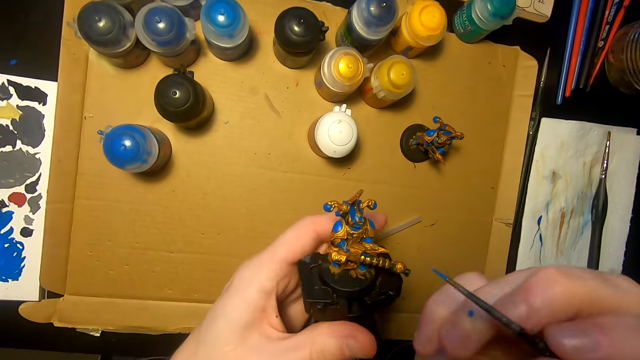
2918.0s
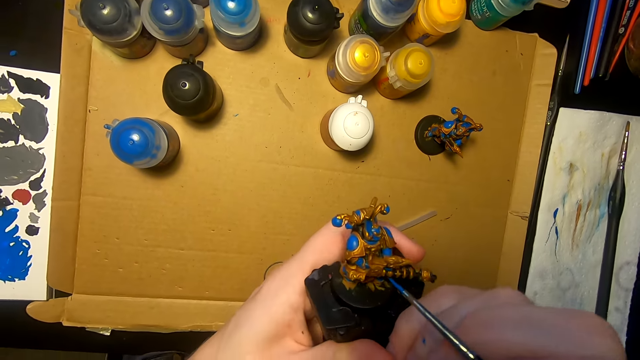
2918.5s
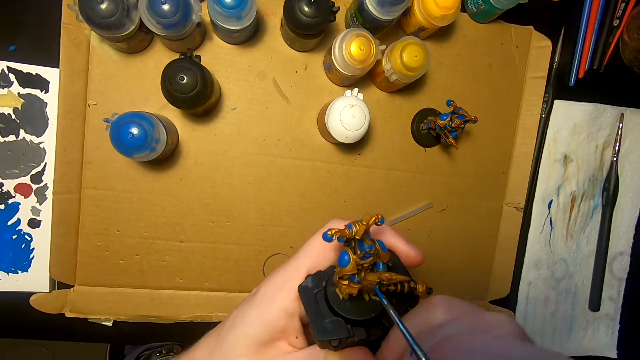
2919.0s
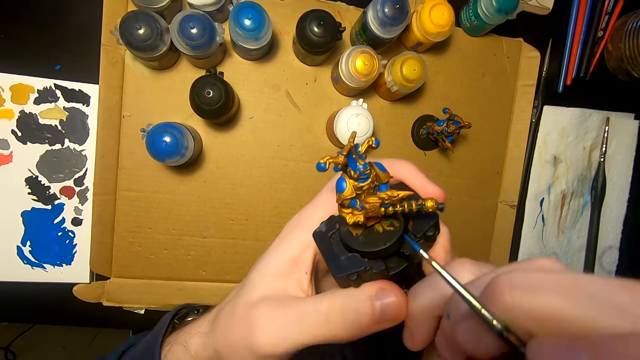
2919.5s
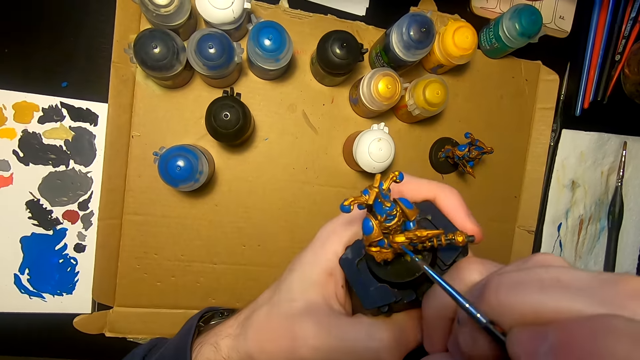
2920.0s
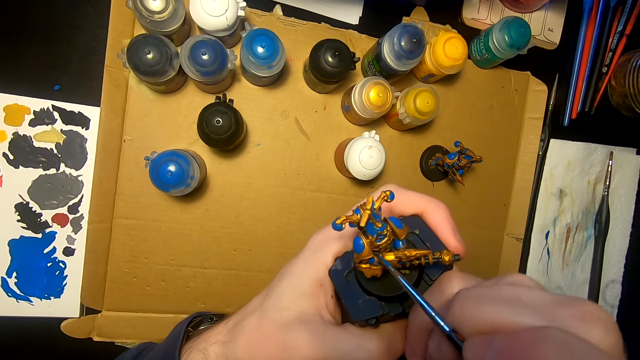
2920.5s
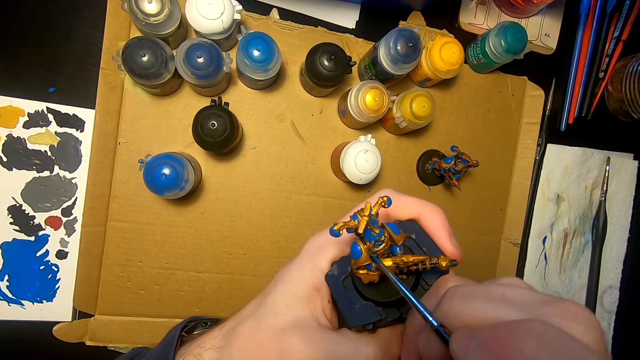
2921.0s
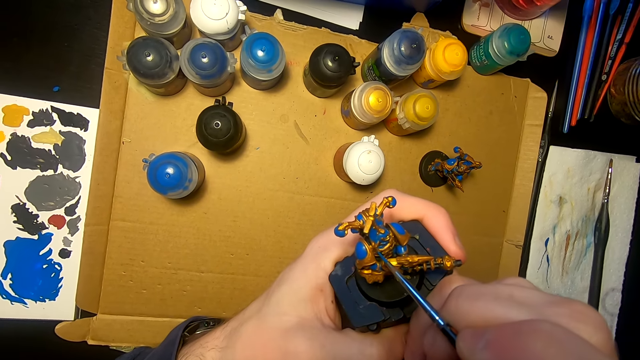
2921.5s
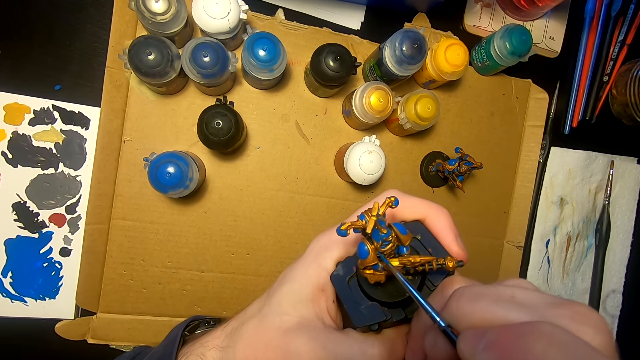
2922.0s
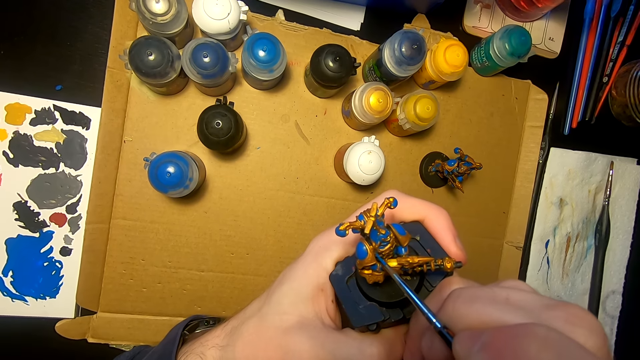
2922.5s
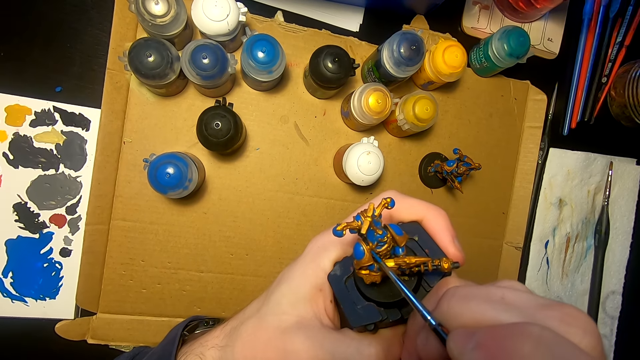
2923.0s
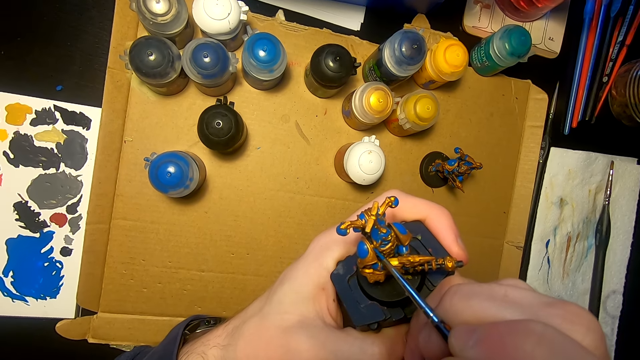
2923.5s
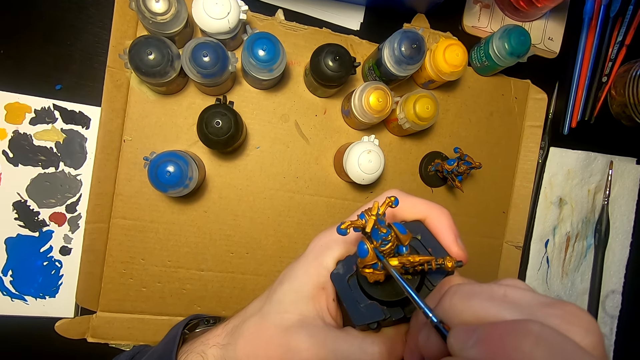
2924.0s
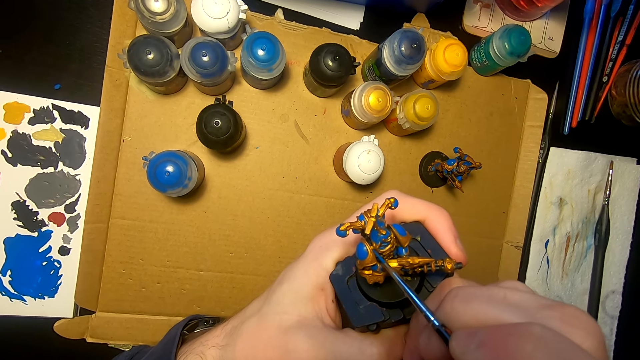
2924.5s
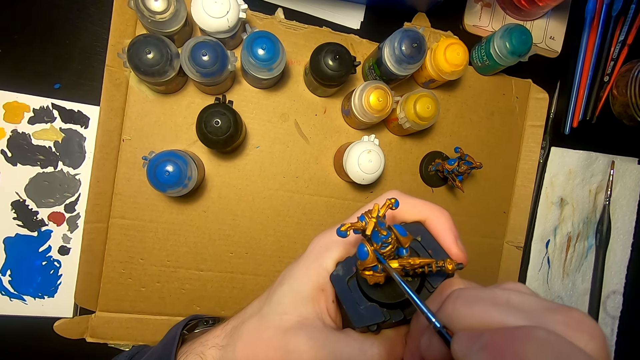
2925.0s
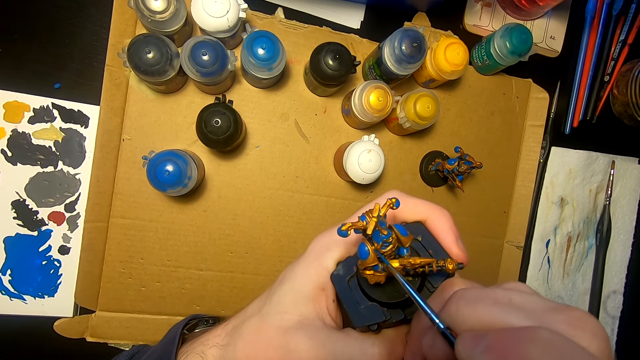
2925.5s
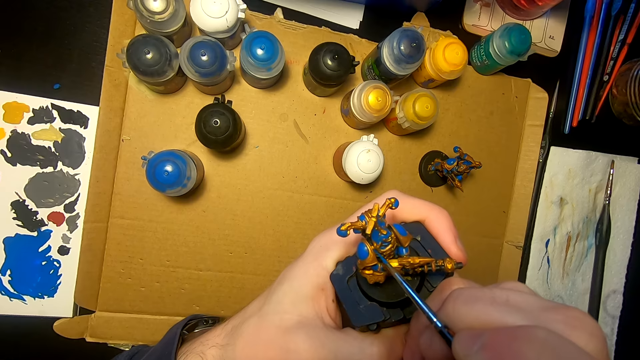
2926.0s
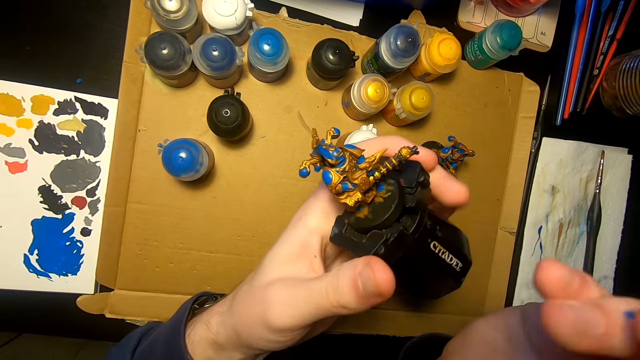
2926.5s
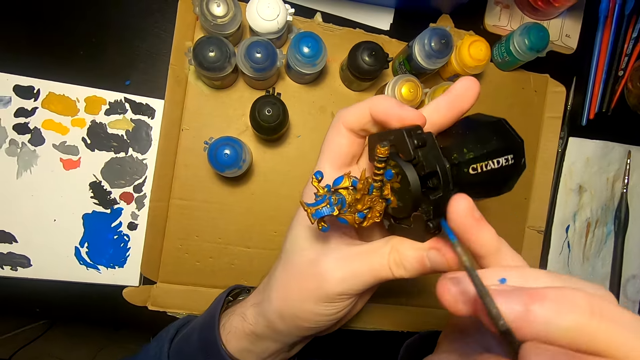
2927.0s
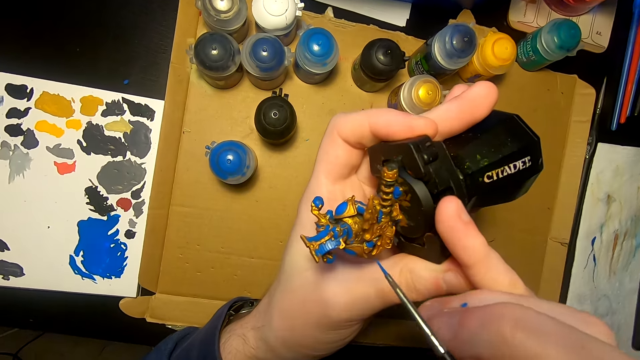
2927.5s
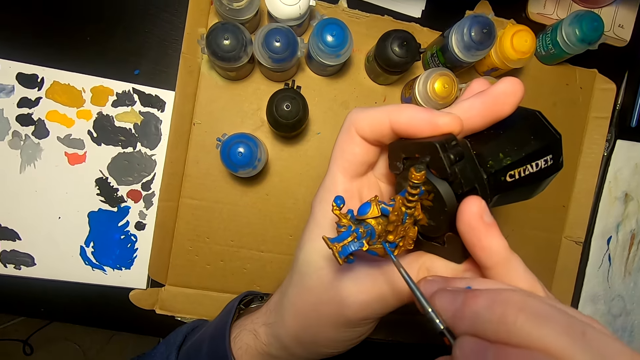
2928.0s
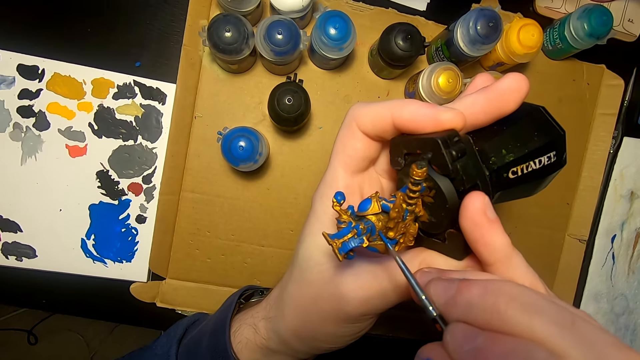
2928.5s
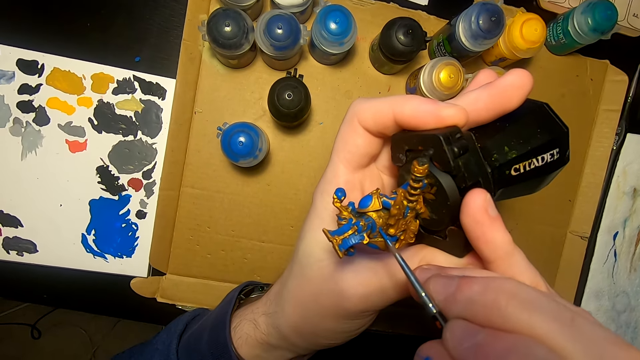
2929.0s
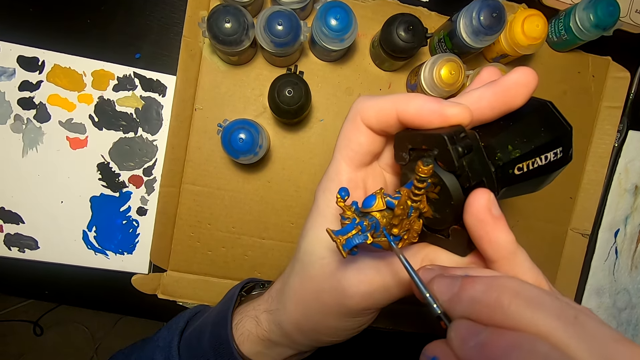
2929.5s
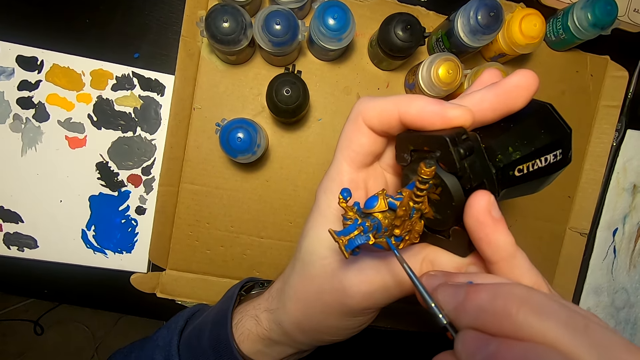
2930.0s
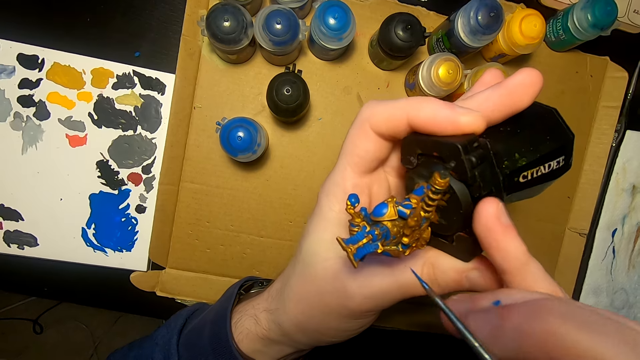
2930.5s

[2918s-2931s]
The camera wearer lifts the sculpture. They paint the sculpture with a pen brush. They turn the sculpture, move the pen brush, and paint the sculpture with the pen brush.

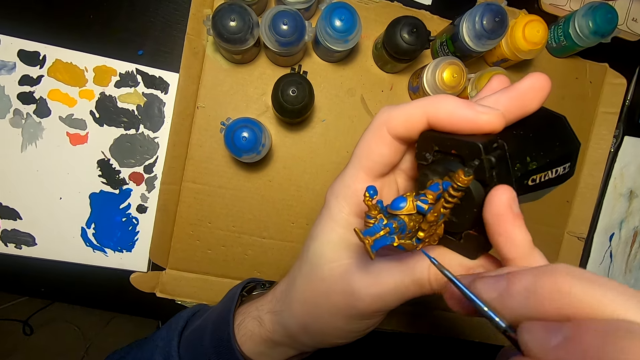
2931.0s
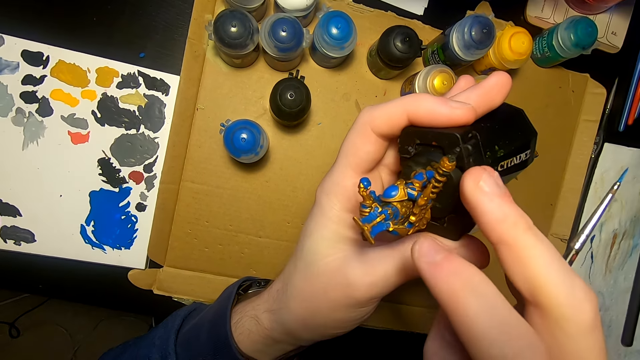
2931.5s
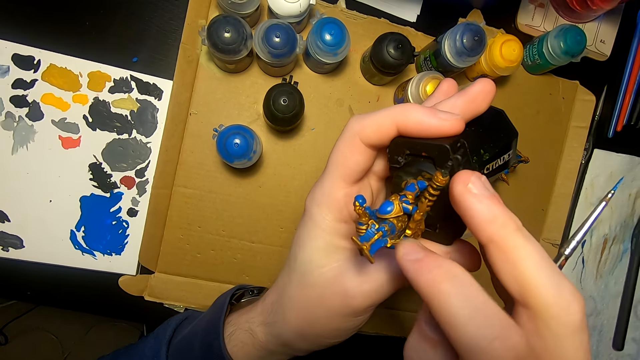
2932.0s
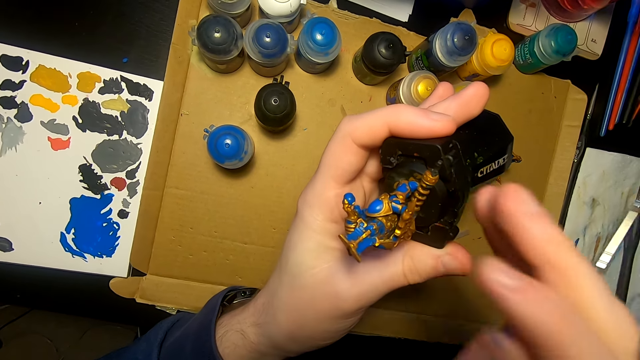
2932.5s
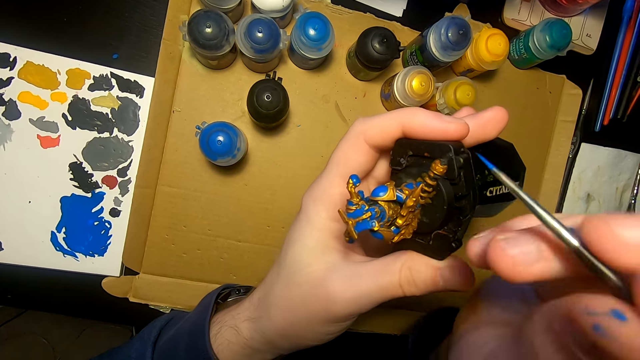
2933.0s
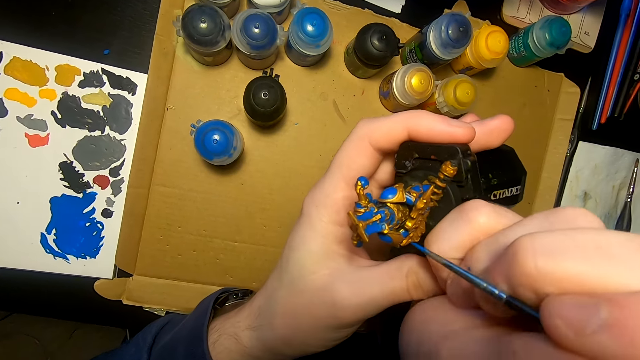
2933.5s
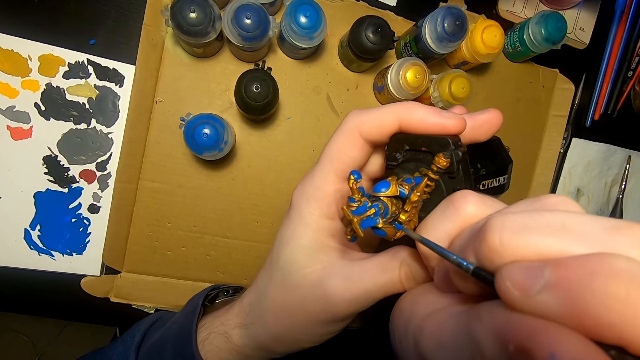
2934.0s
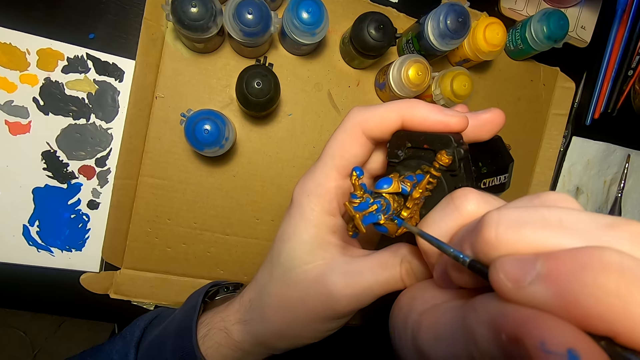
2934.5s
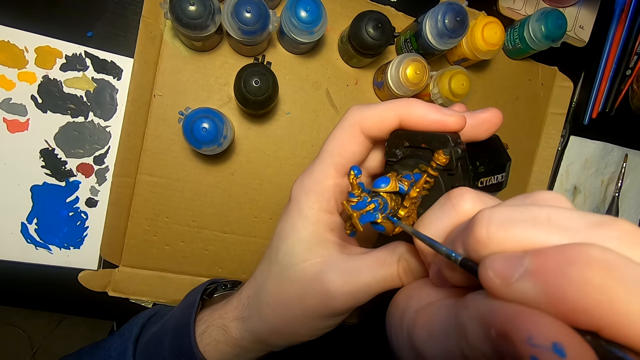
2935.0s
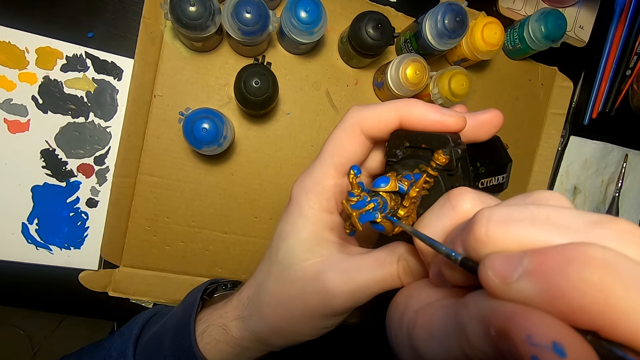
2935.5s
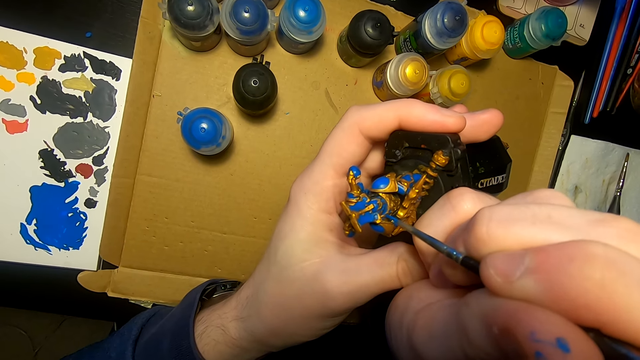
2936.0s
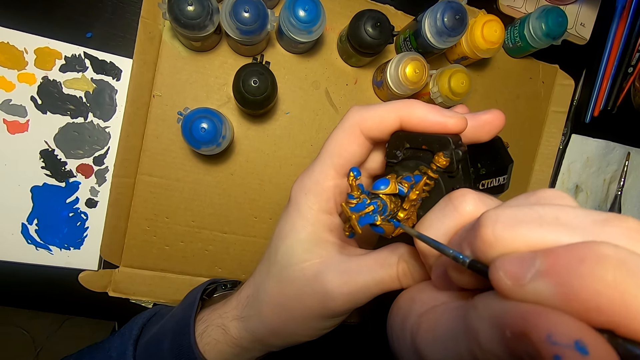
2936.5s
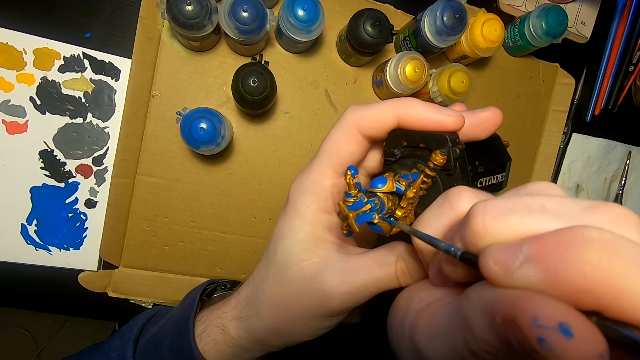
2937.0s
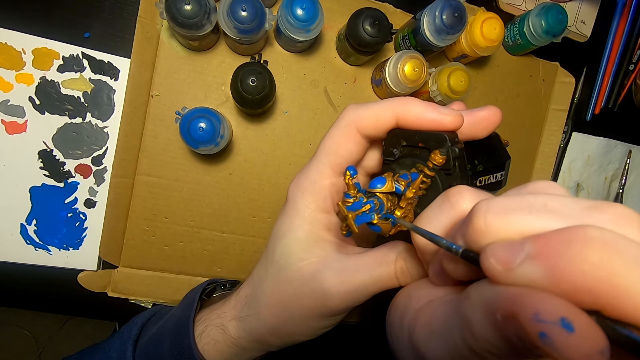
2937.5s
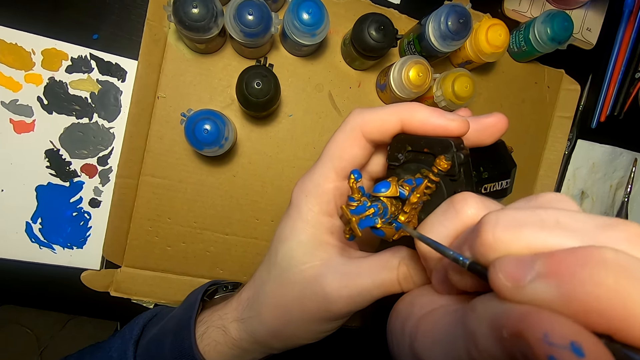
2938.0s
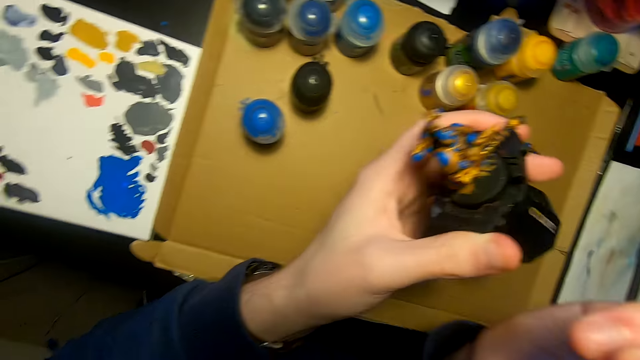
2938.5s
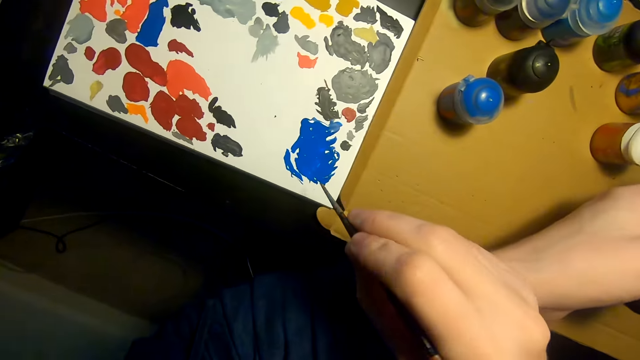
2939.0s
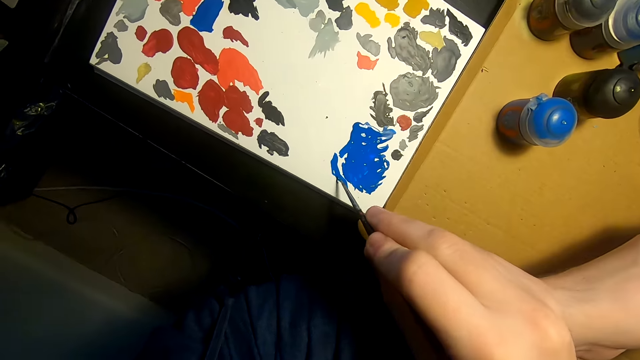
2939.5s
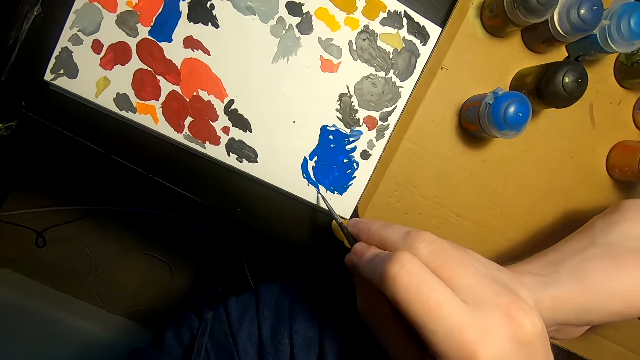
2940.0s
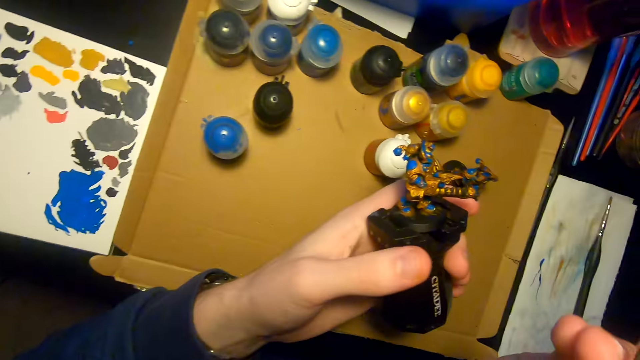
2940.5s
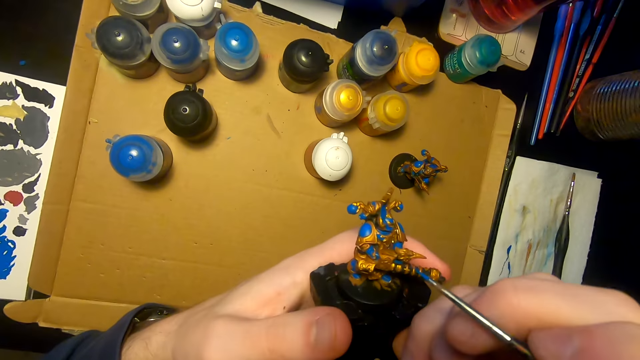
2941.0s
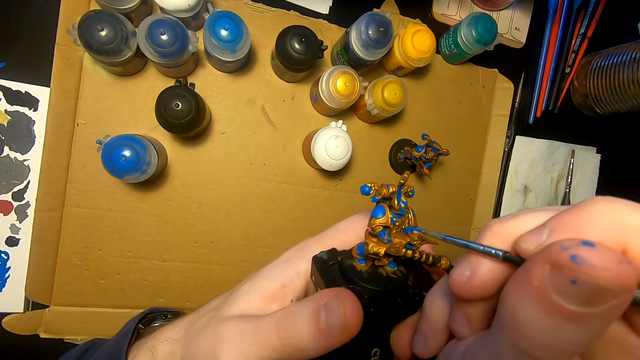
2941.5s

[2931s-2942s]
The camera wearer holds the sculpture. They wipe the figurine. They paint the sculpture with a pen brush or paintbrush. They move the right hand, rub the pen brush on the paint, dip the paintbrush in the paint, and lift the right hand.
